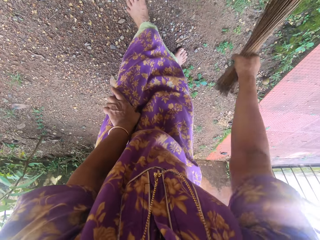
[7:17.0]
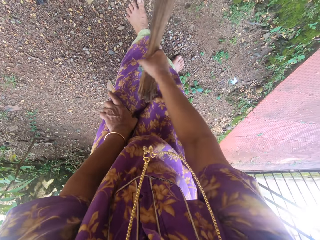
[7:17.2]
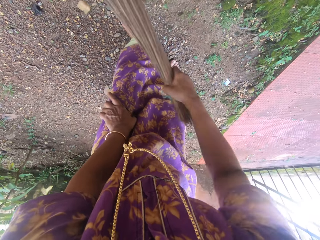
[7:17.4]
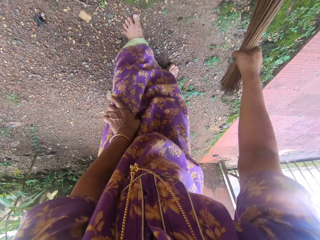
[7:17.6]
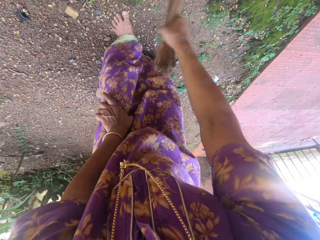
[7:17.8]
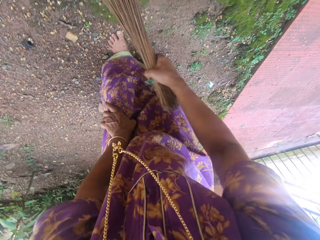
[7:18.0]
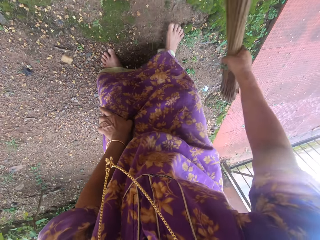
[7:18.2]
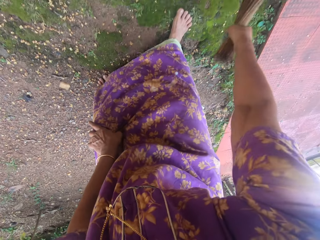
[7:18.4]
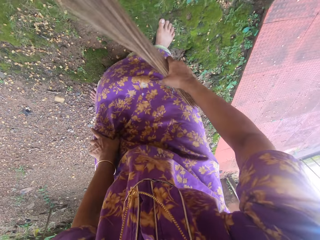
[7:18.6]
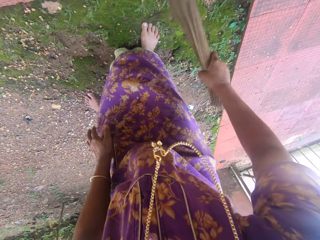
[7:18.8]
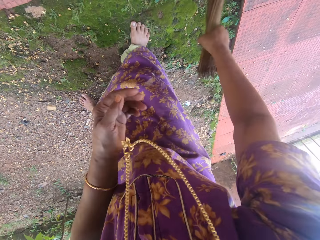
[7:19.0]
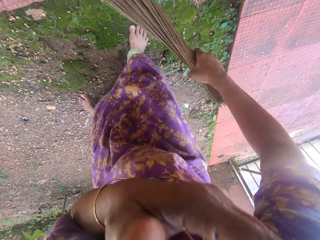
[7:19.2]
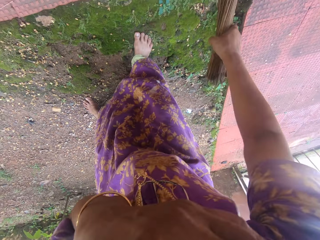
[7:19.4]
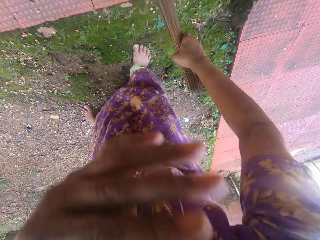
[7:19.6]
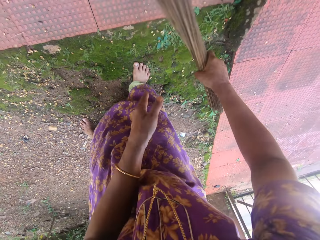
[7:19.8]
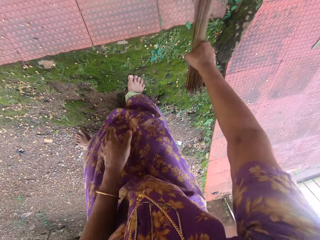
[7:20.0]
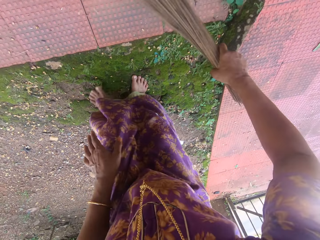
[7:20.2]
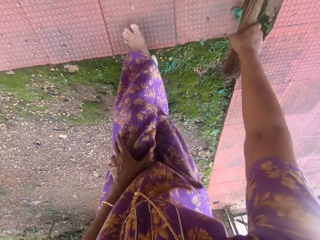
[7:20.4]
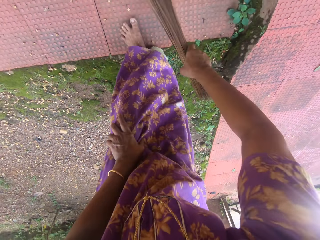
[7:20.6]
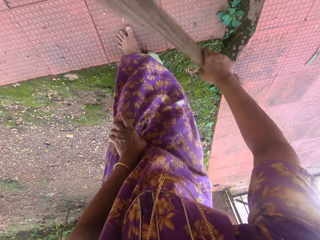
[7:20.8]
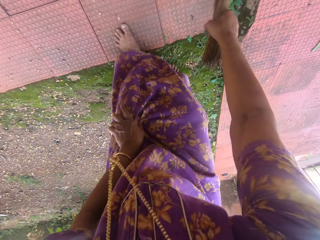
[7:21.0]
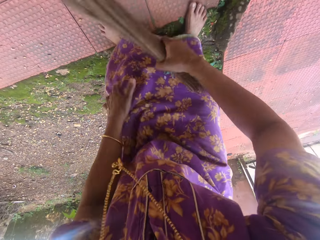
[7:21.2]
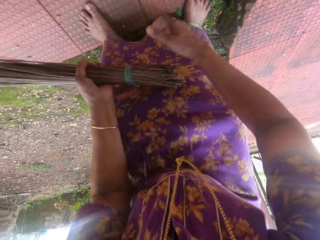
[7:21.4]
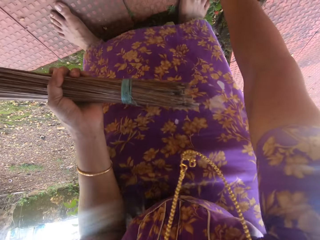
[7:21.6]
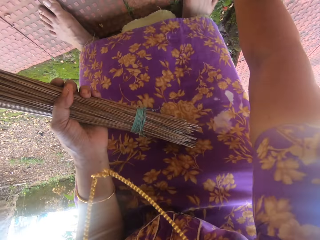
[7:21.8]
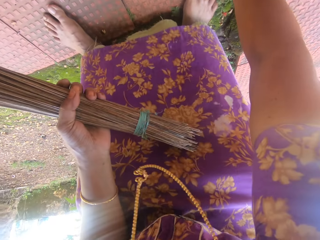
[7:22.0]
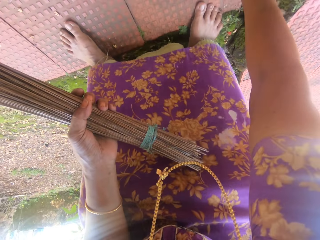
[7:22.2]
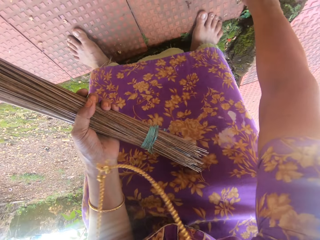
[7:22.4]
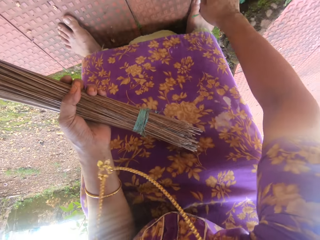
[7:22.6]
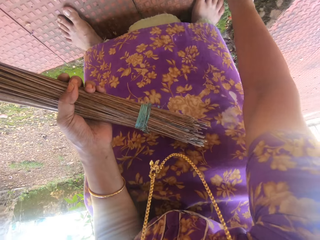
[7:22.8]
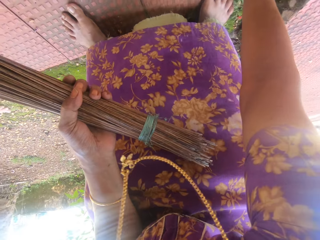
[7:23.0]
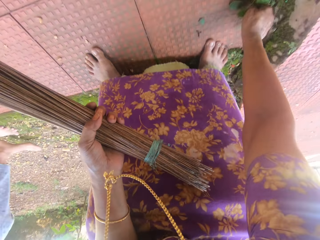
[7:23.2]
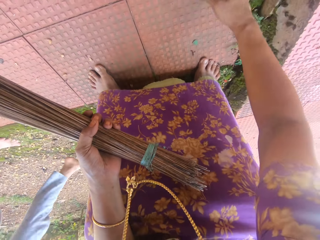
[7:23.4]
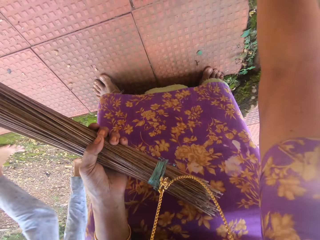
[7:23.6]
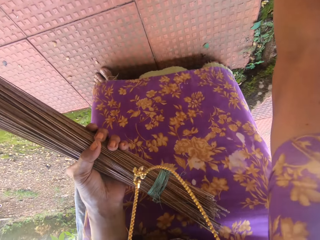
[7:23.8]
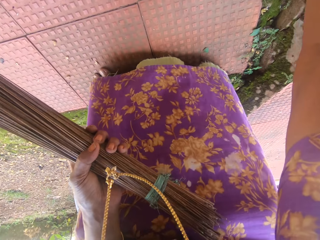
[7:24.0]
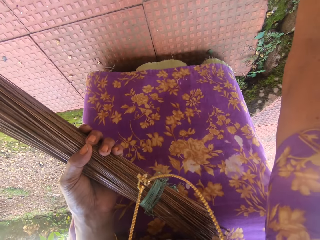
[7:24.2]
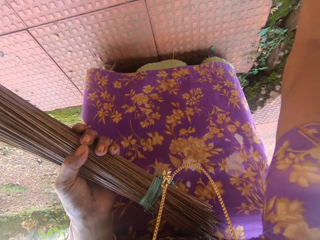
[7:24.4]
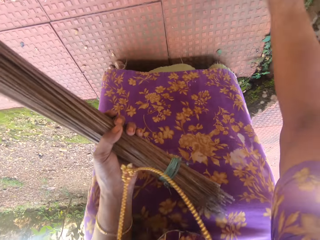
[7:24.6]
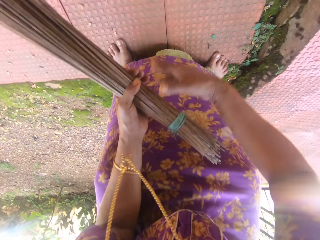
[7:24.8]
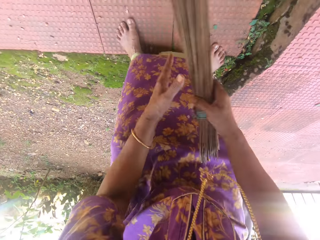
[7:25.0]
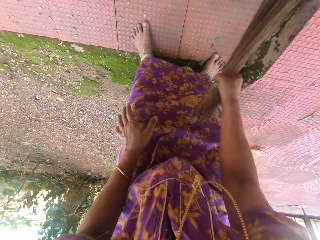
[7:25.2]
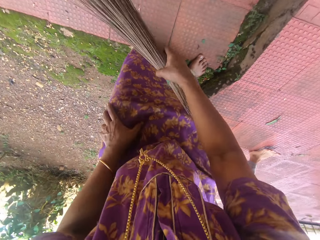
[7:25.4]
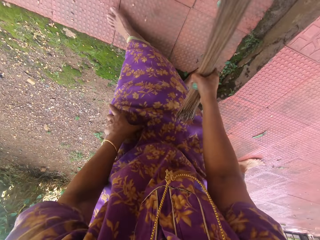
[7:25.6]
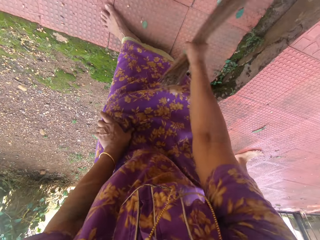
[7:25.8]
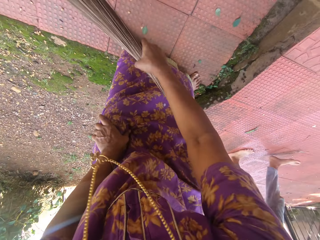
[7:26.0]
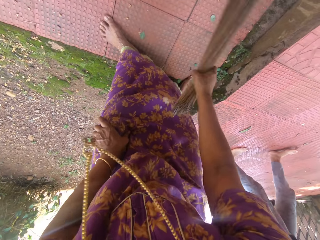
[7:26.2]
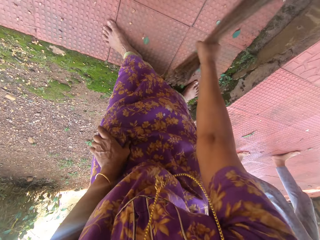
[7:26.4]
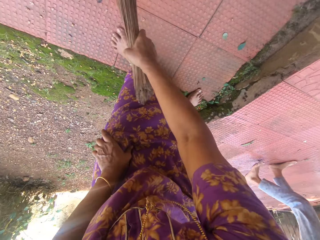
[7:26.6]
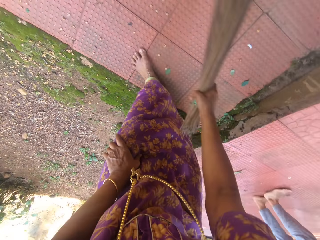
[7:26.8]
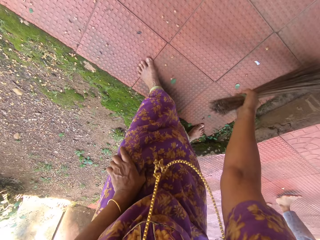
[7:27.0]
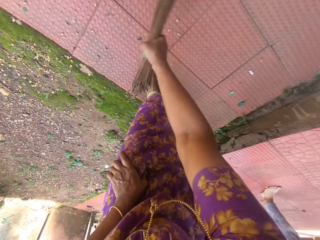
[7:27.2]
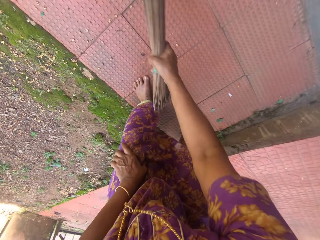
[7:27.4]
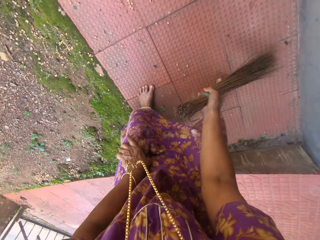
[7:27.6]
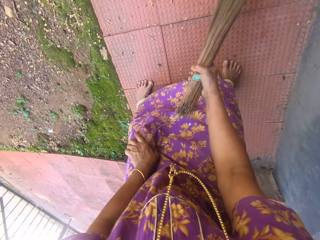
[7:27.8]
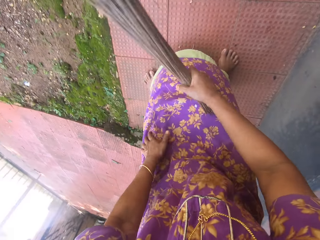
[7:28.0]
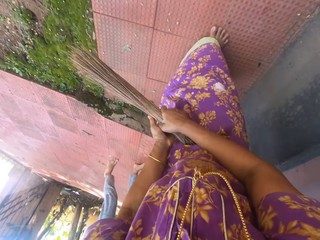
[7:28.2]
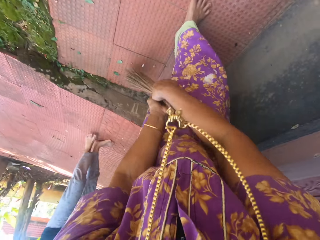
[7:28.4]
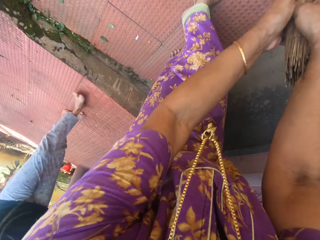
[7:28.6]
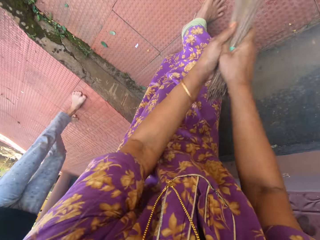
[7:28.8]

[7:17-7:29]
The camera wearer uproots grass. They sweep the compound.

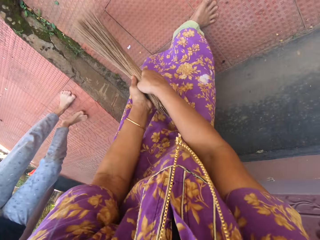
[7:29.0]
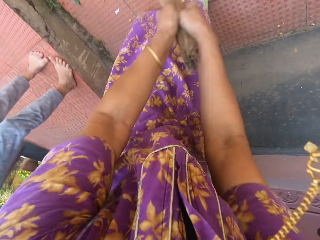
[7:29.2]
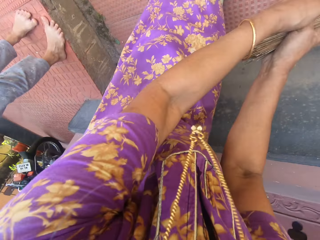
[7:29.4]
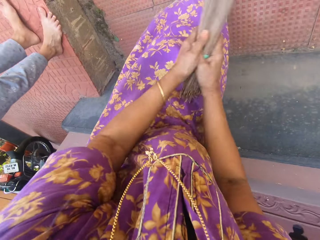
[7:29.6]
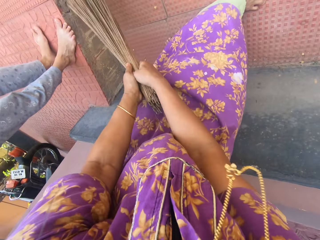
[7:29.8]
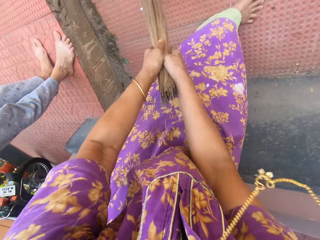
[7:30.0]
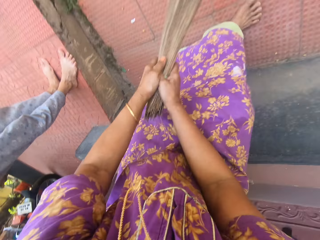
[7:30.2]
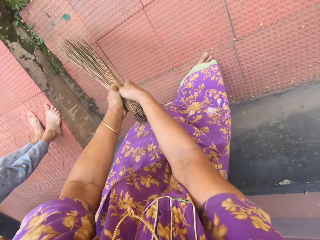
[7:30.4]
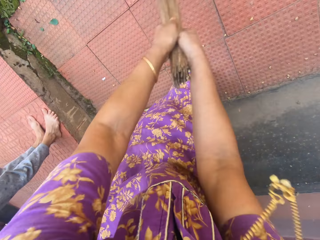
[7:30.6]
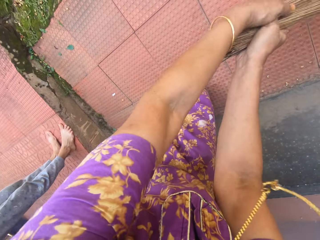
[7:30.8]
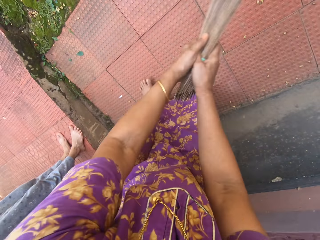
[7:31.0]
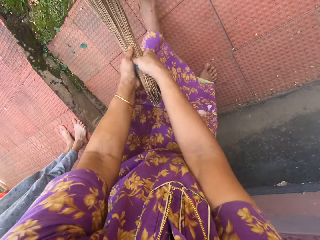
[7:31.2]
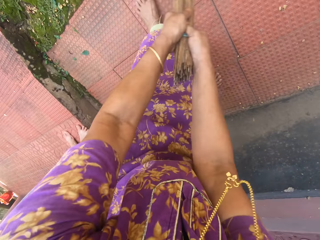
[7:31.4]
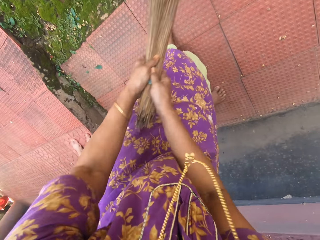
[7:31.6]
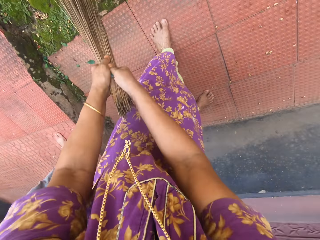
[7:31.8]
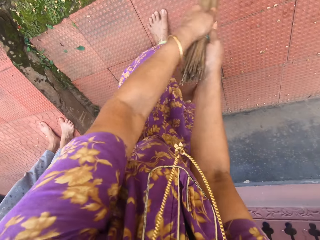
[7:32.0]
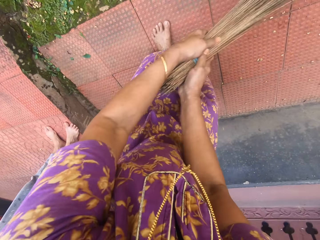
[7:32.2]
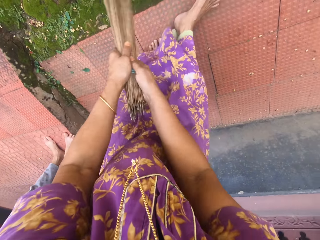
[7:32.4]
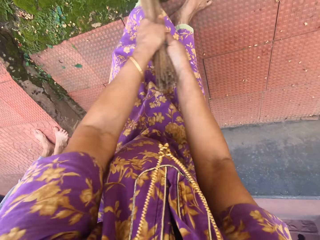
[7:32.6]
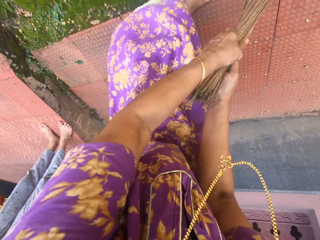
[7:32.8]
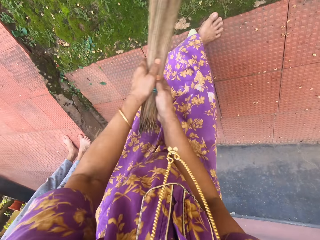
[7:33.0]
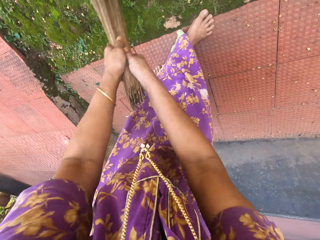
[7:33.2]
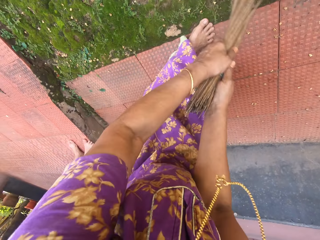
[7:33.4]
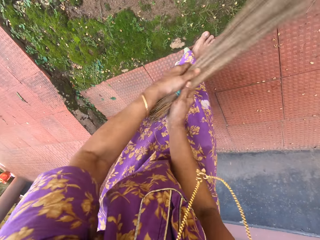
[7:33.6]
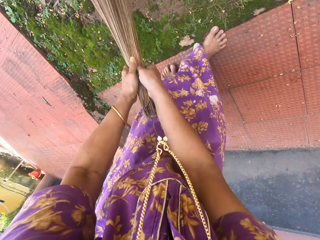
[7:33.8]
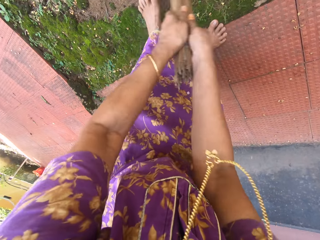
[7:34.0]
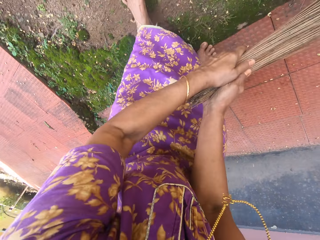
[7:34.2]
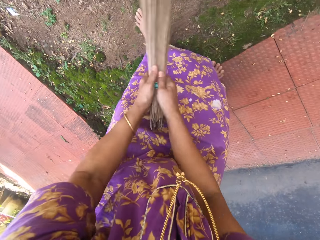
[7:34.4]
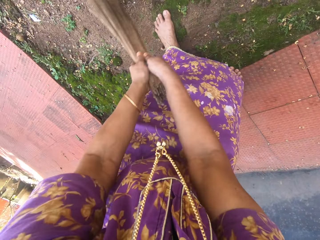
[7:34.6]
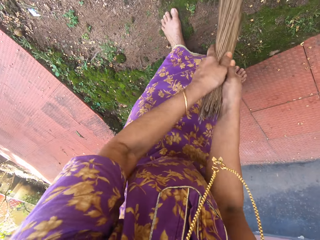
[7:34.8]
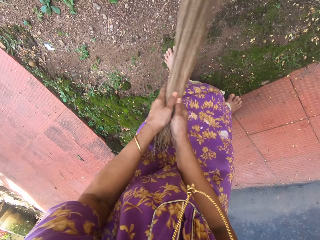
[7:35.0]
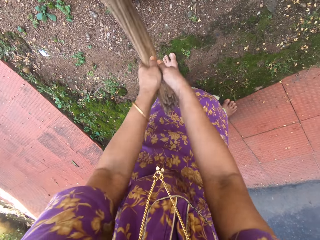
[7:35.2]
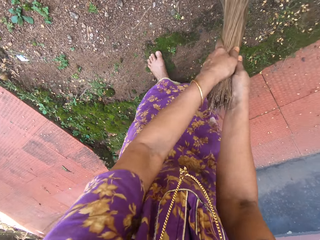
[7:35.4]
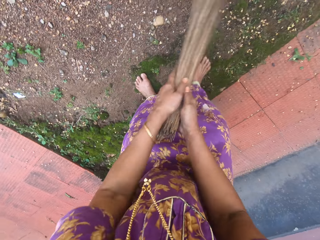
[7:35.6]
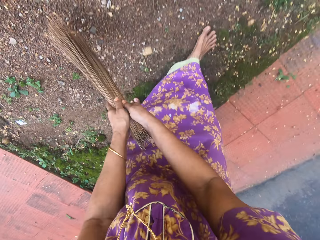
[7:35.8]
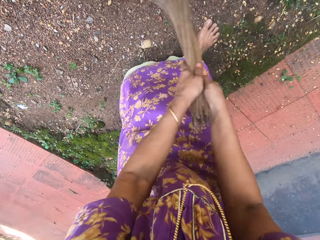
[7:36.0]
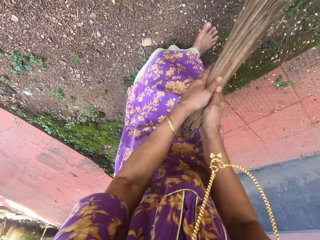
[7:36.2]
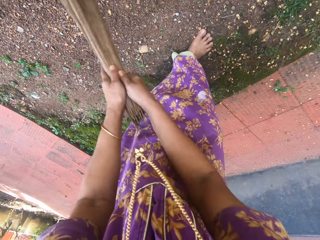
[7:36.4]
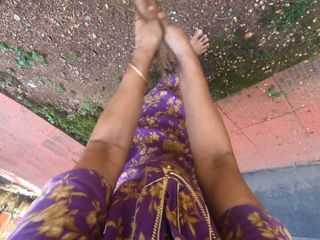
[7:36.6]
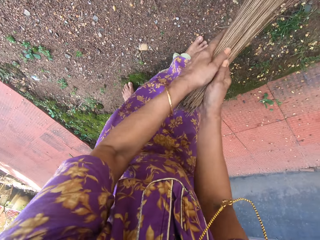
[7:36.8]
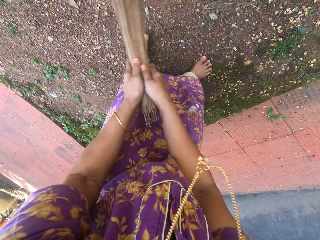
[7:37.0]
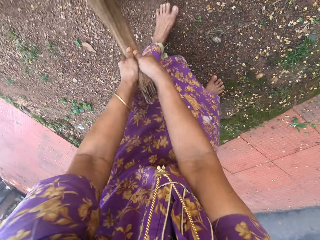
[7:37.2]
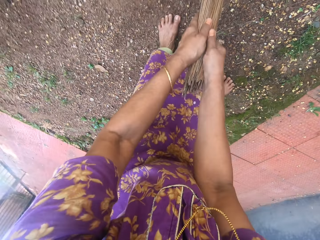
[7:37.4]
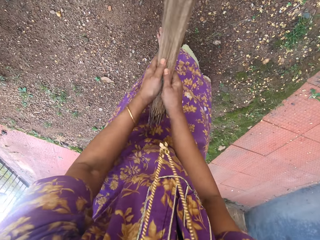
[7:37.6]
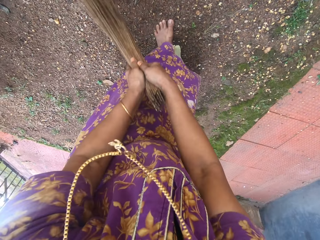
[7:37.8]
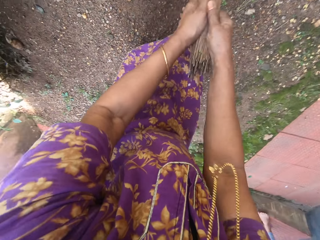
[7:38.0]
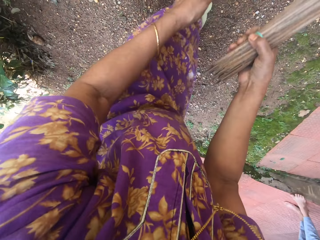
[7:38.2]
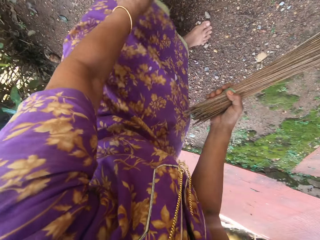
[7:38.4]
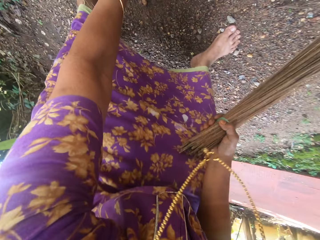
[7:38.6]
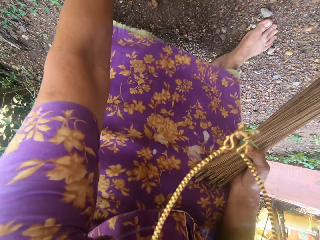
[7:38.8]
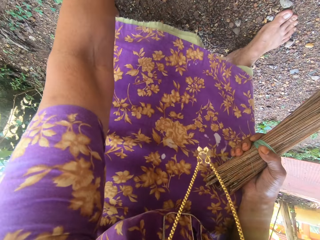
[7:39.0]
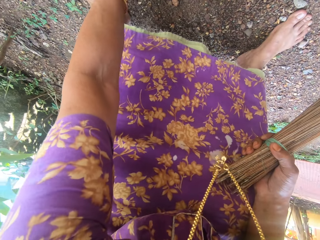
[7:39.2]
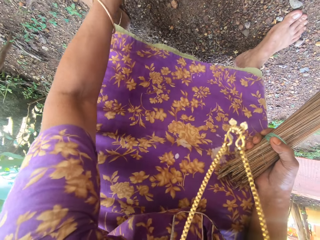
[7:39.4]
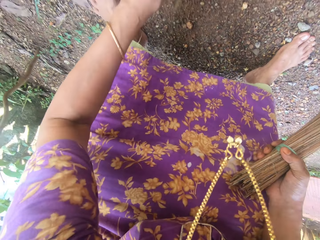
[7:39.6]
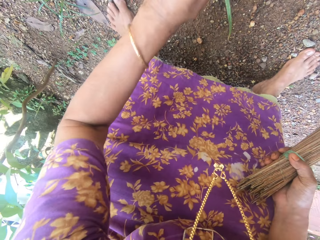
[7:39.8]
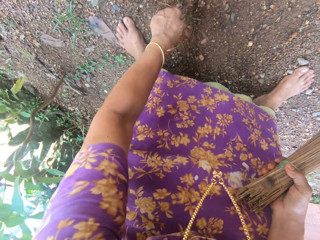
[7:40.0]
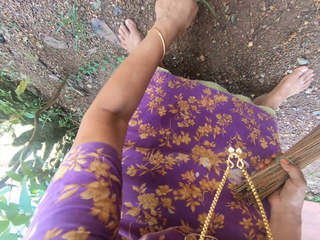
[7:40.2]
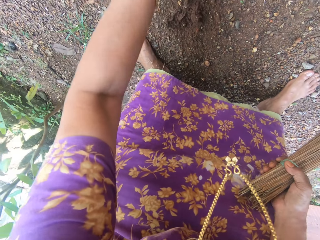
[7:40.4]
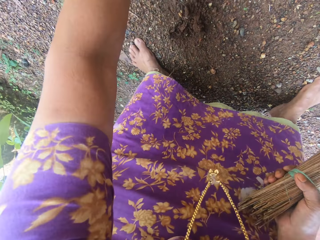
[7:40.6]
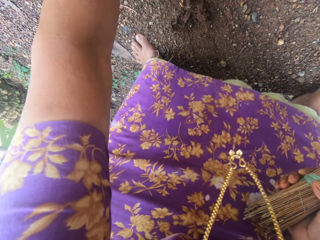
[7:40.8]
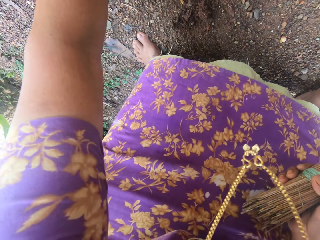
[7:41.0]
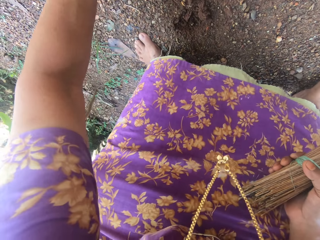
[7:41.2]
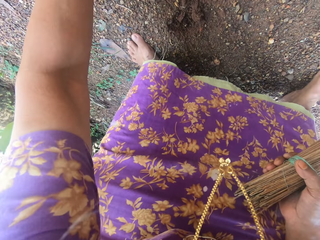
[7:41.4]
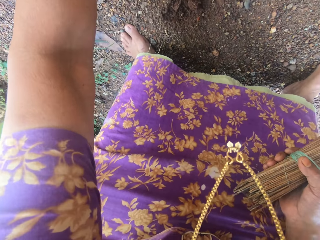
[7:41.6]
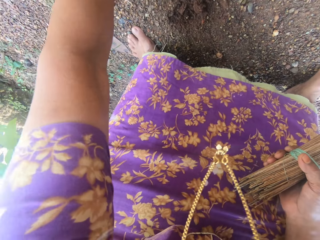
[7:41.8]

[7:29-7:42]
The camera wearer talks with a lady. They sweep the compound. They remove the weeds.
